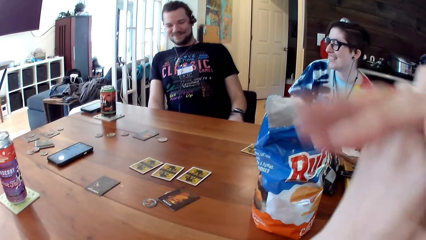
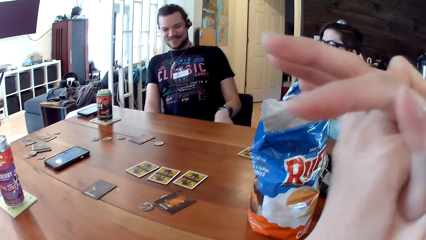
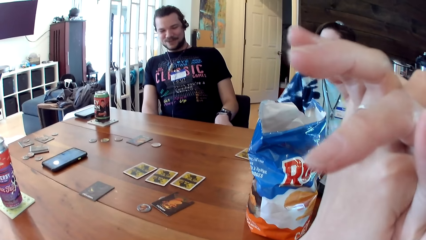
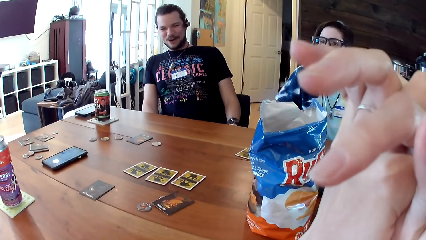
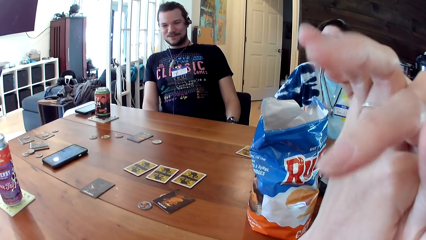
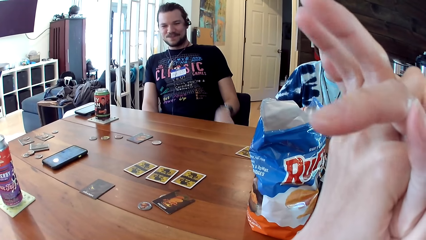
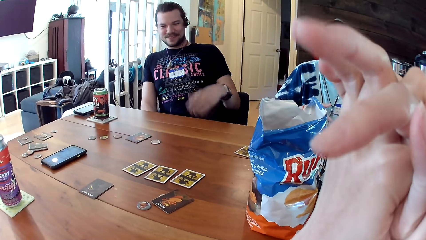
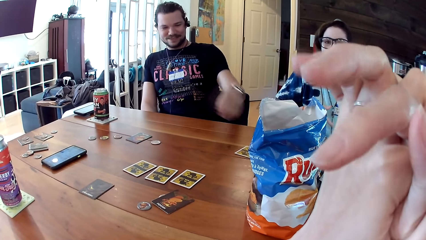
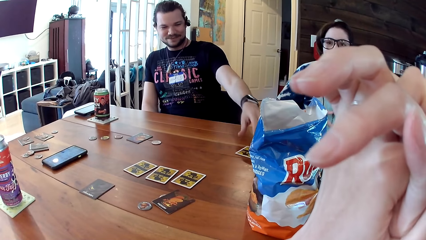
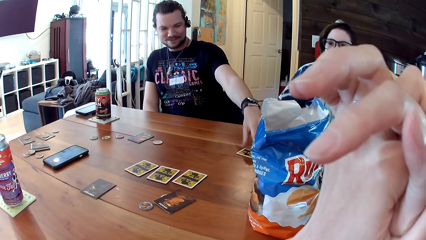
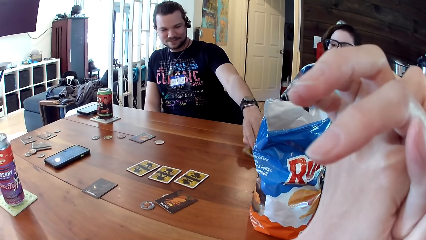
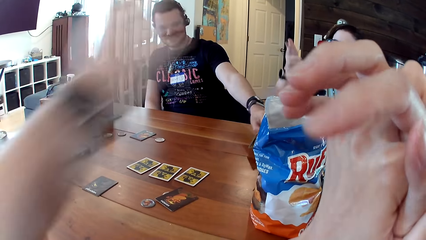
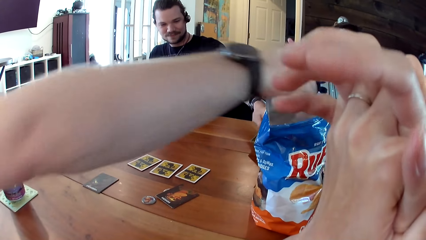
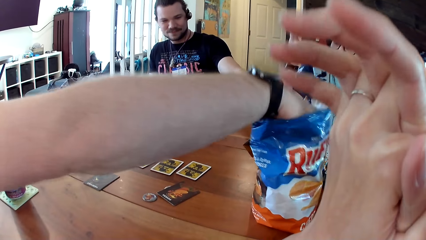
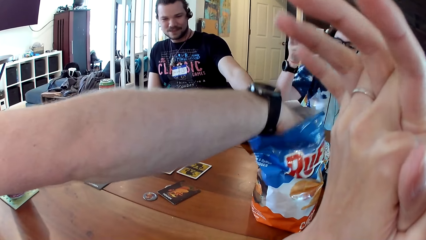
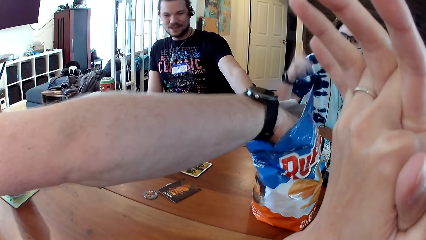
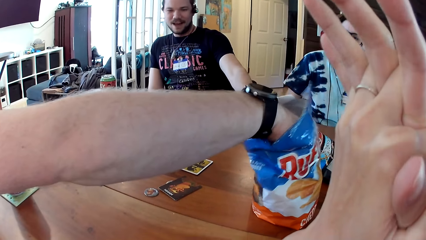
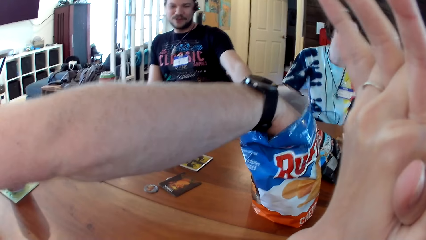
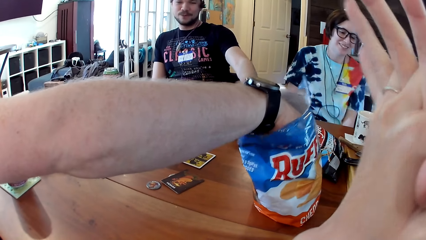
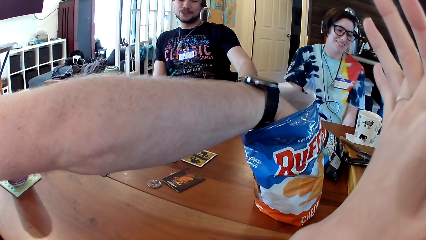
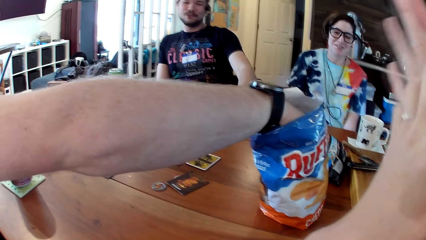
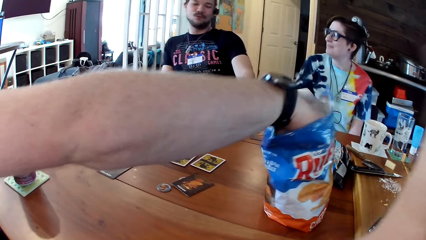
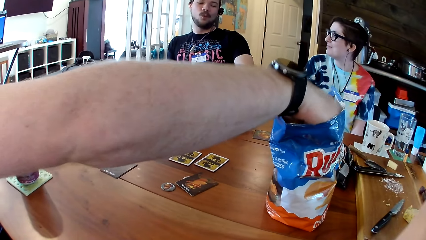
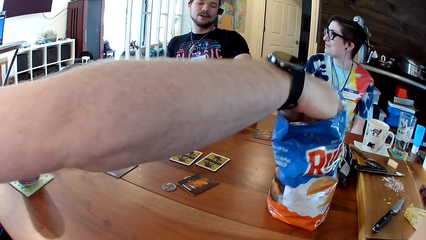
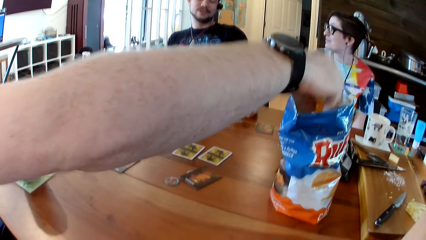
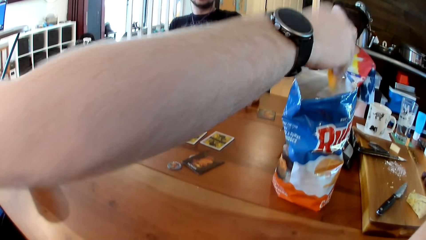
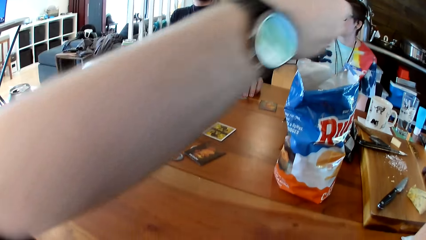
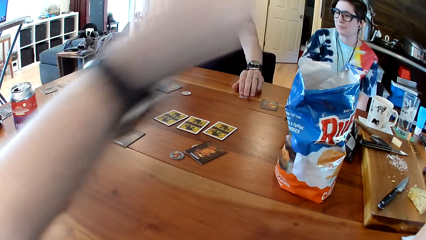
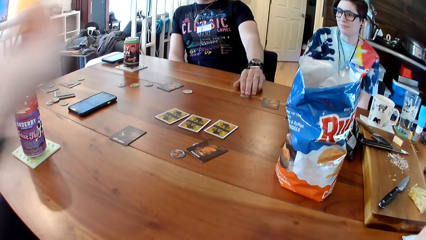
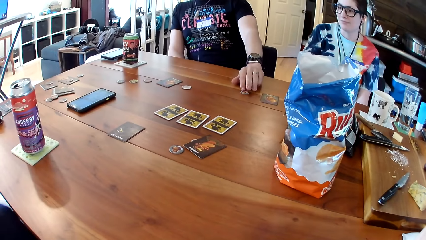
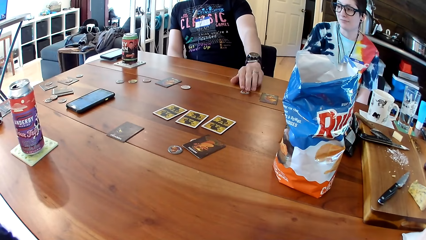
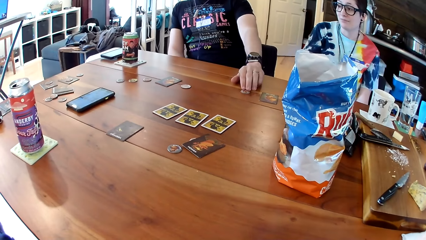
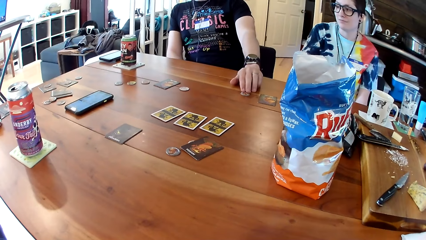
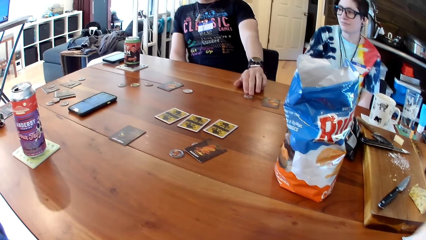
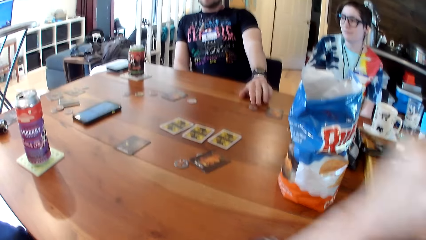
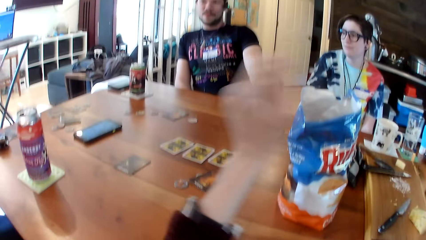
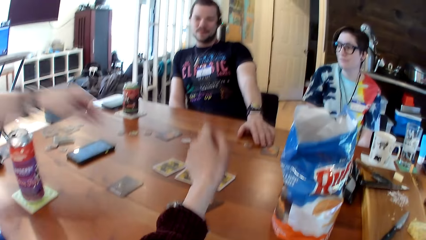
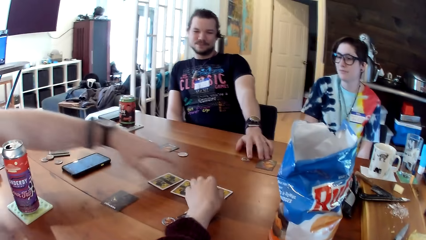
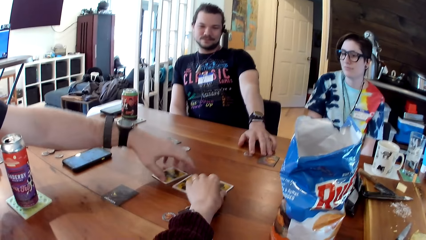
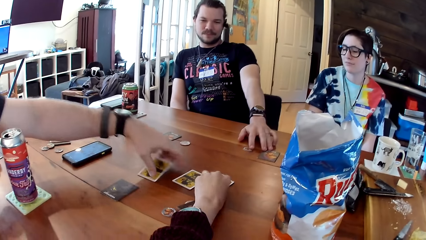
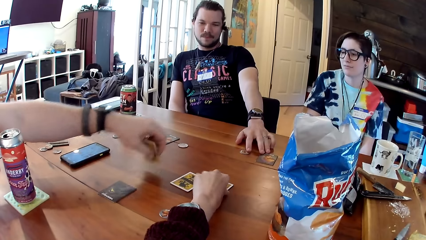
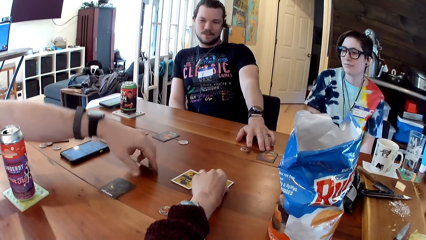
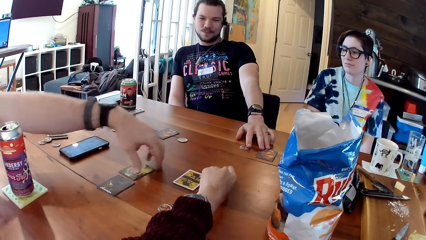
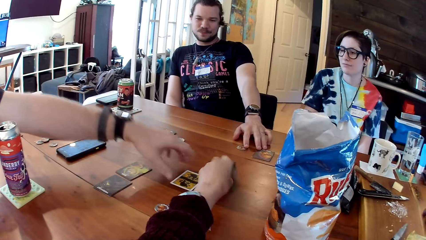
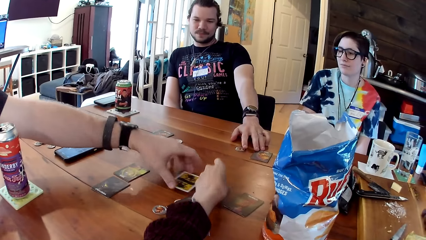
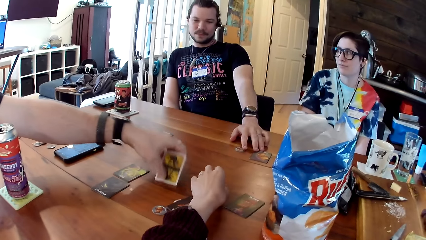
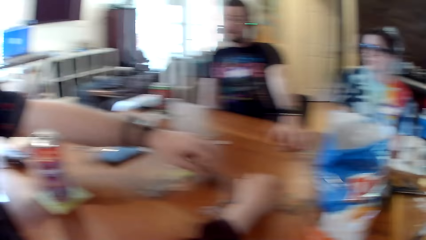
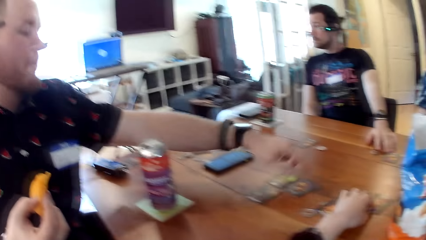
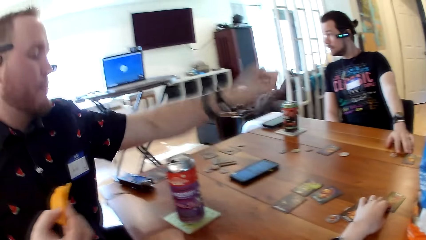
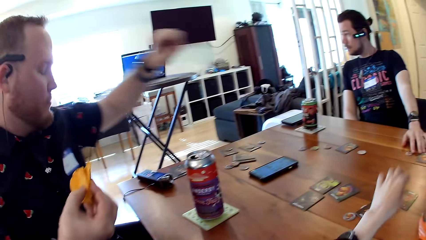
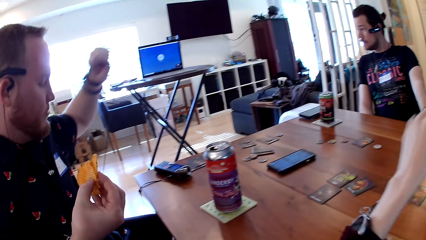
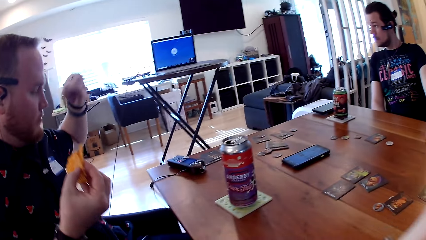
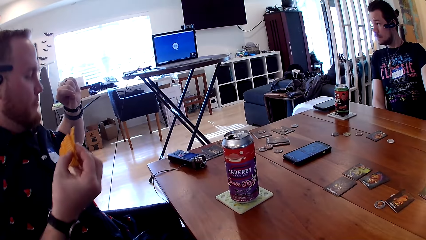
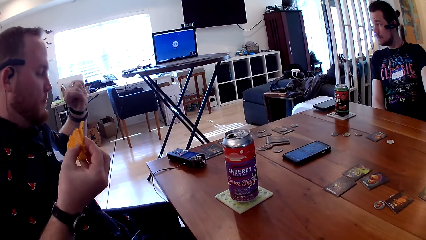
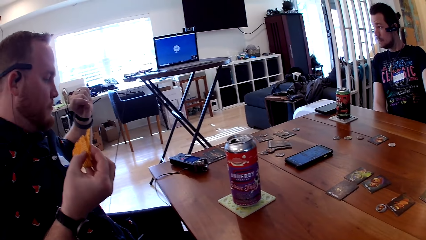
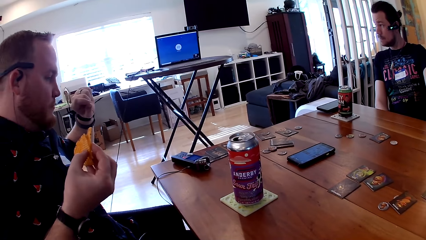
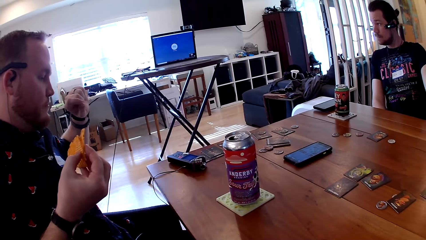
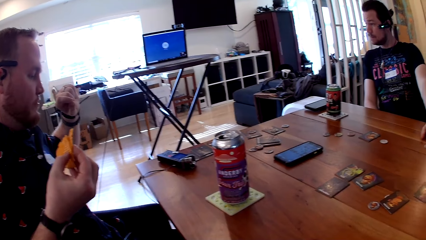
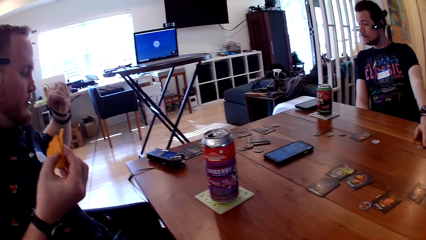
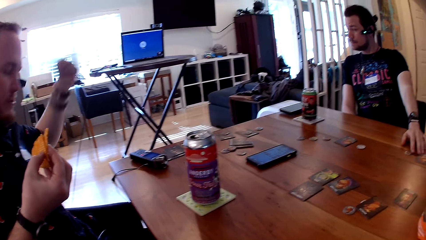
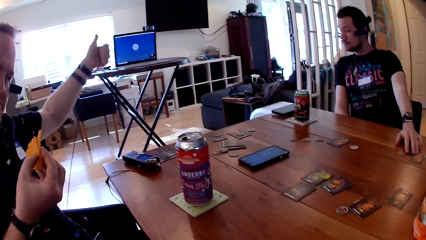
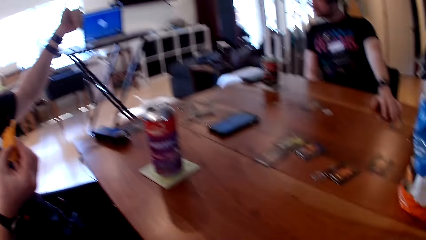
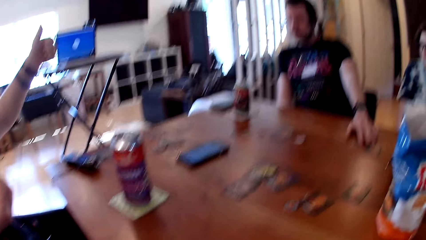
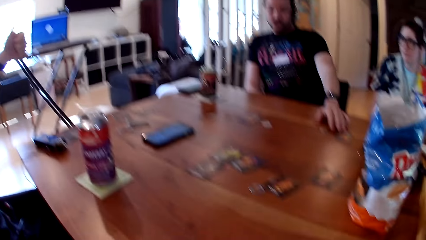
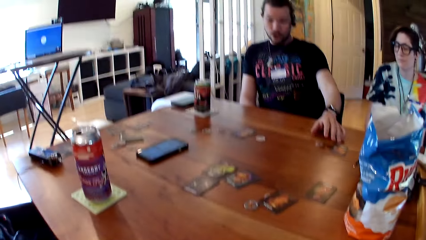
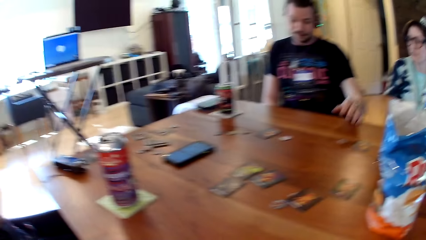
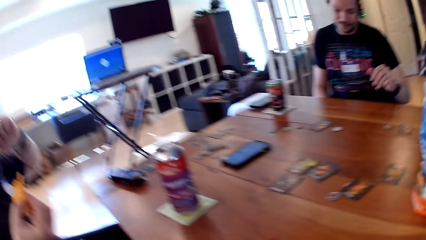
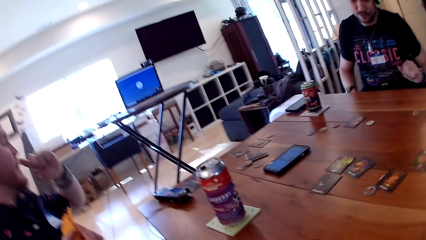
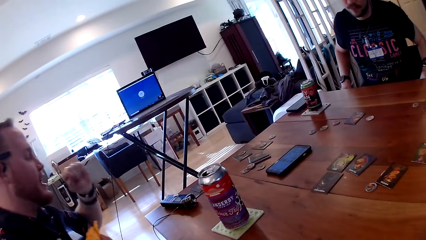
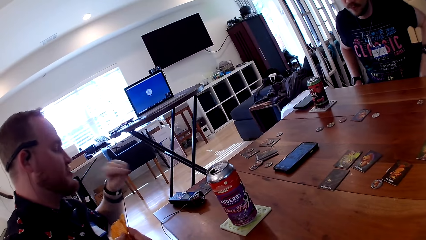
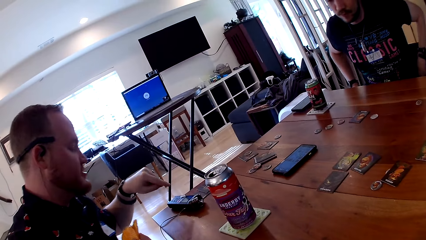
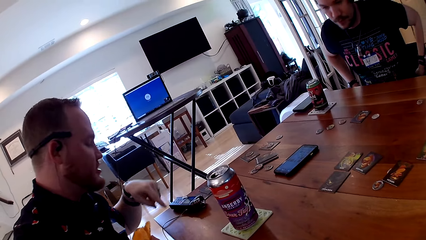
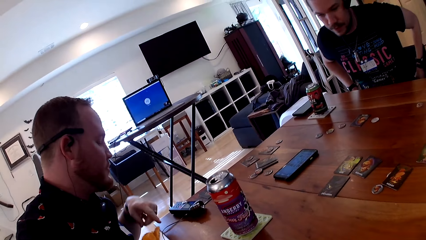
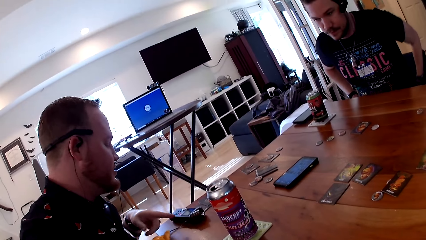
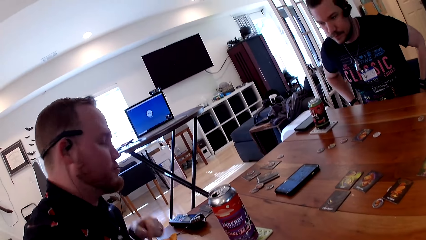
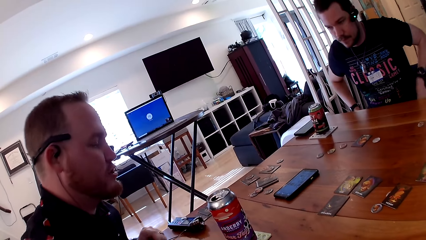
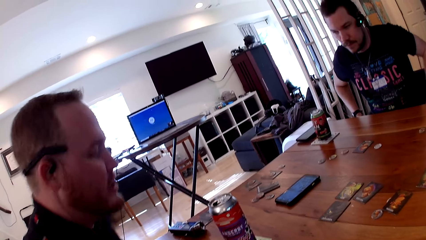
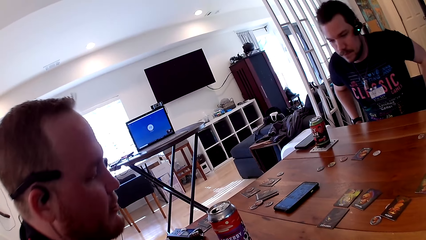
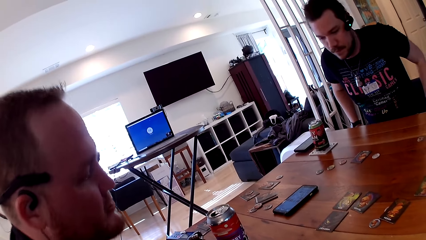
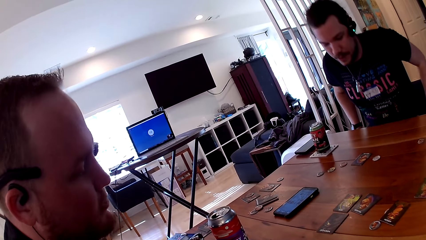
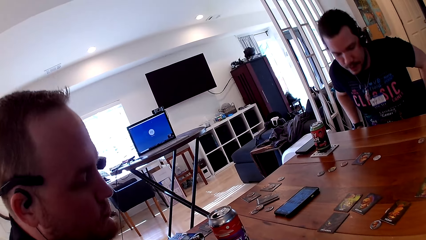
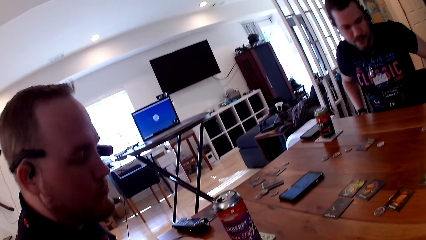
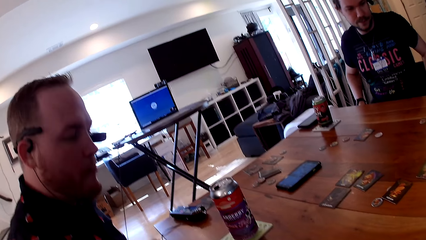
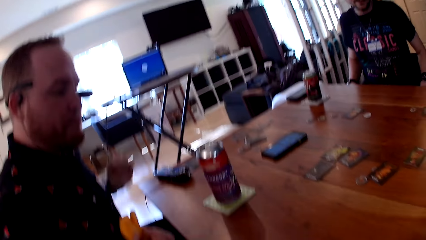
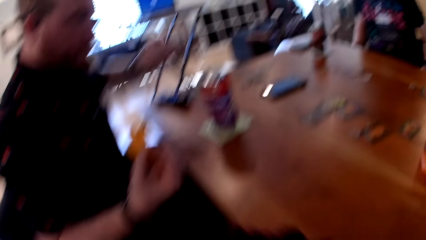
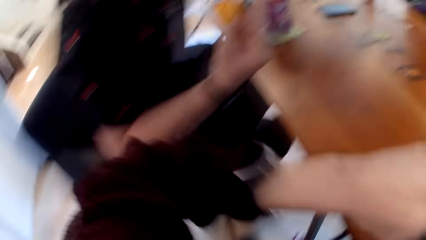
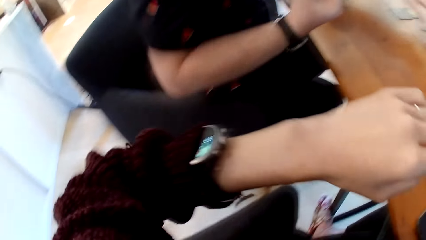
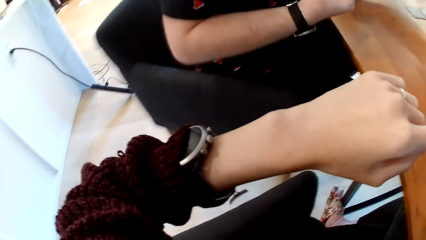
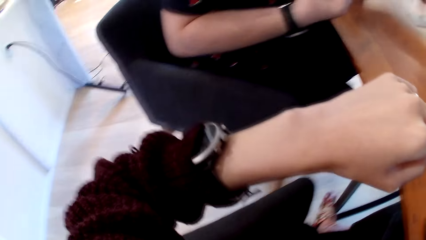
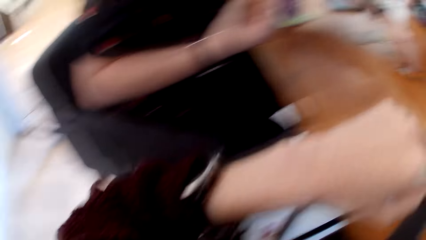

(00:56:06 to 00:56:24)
A man turns a card with his left hand. Another man dips his right hand inside the pack of crackers and picks something. The camera wearer picks the card. The other man turns some cards on the table with his right hand and picks the card. The camera wearer turns the card on the table with her left hand. The first man adjusts the seat.
